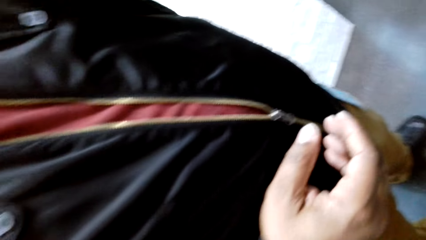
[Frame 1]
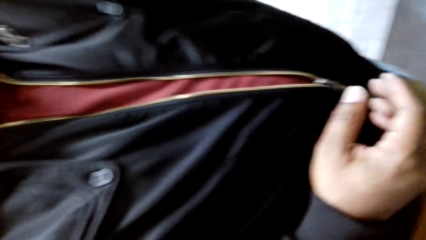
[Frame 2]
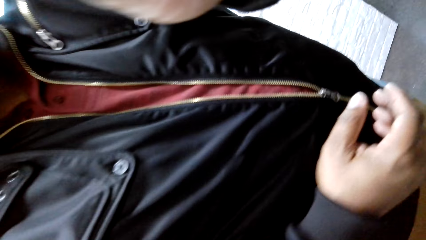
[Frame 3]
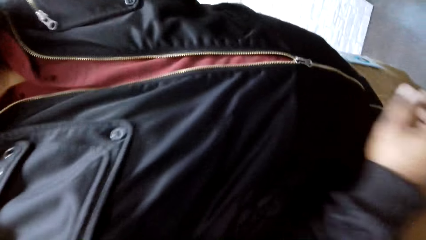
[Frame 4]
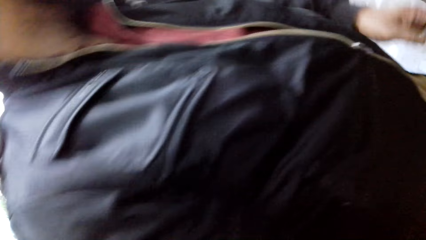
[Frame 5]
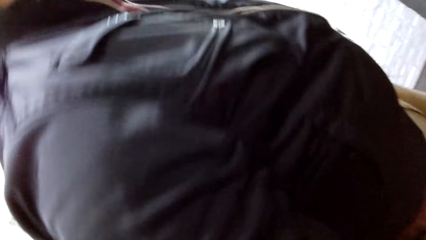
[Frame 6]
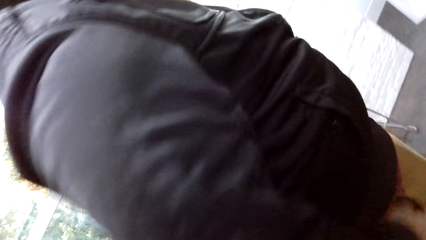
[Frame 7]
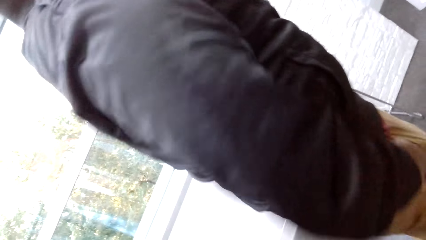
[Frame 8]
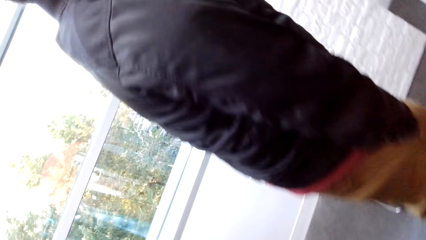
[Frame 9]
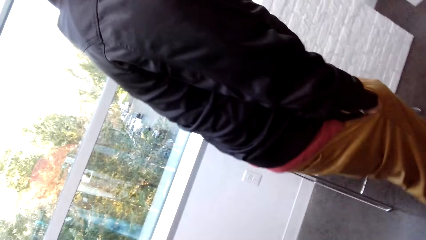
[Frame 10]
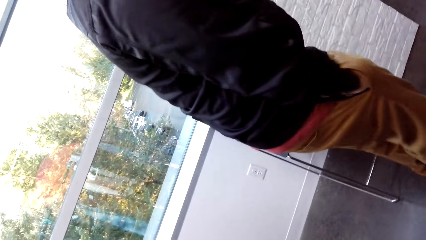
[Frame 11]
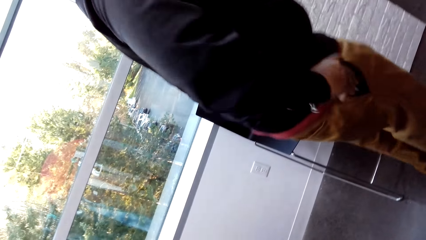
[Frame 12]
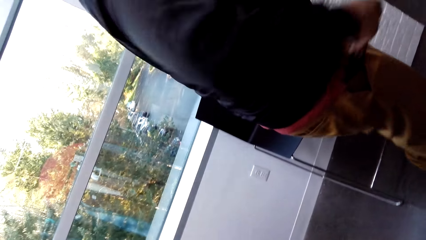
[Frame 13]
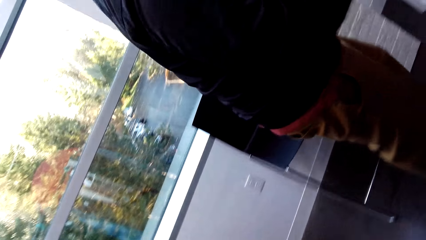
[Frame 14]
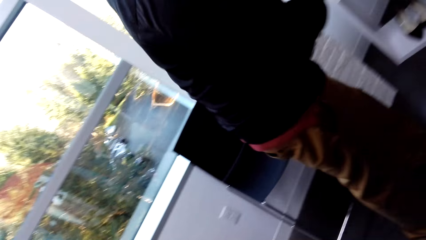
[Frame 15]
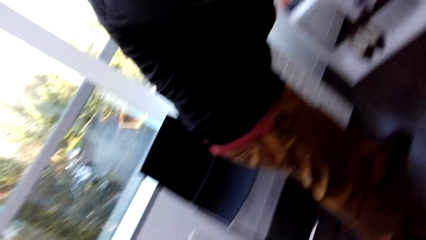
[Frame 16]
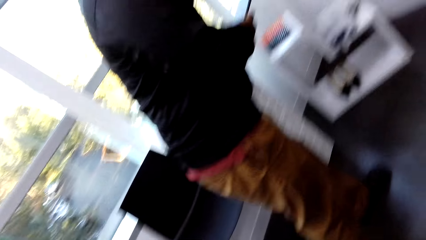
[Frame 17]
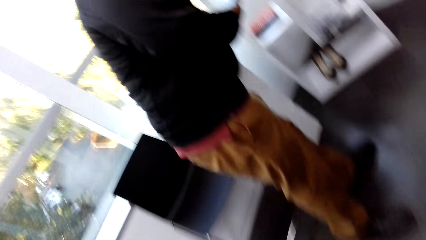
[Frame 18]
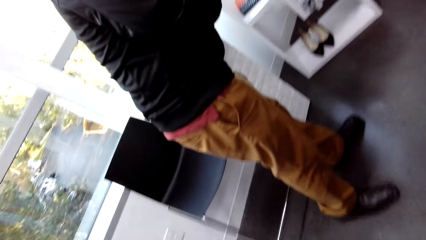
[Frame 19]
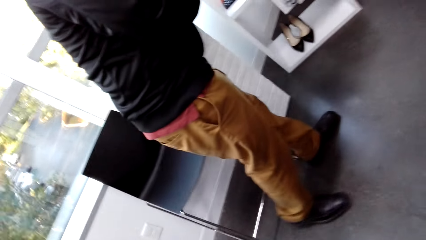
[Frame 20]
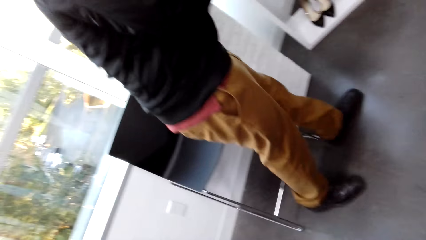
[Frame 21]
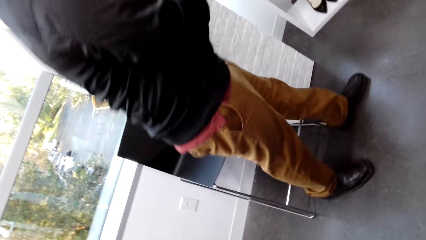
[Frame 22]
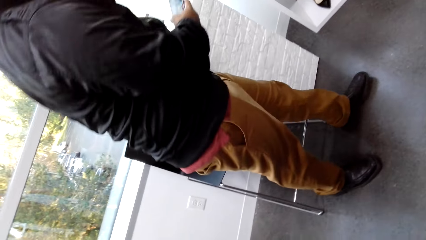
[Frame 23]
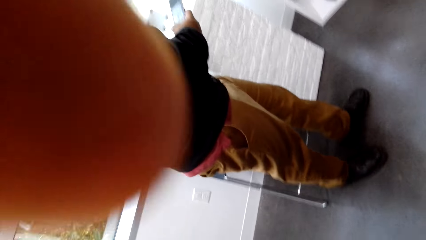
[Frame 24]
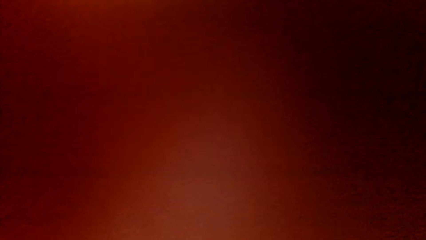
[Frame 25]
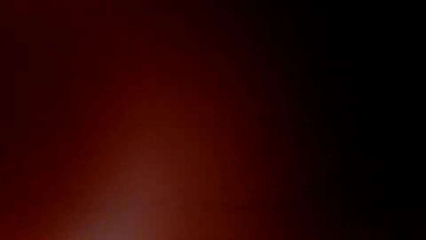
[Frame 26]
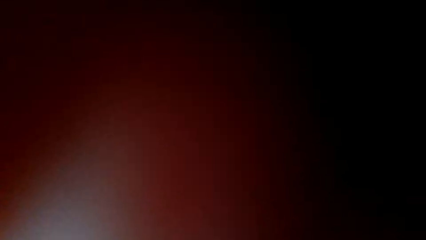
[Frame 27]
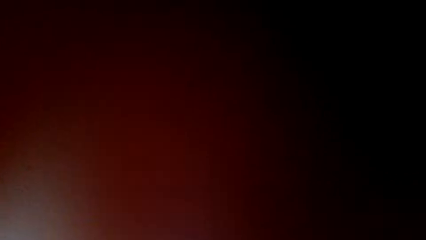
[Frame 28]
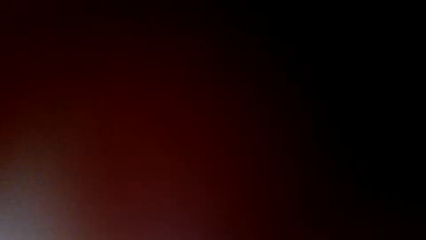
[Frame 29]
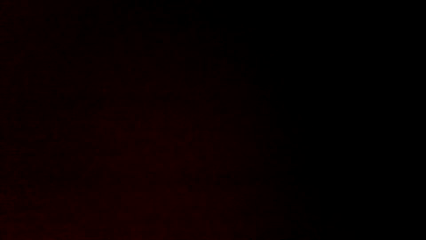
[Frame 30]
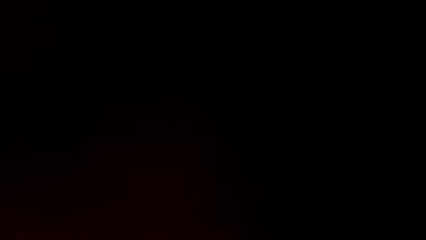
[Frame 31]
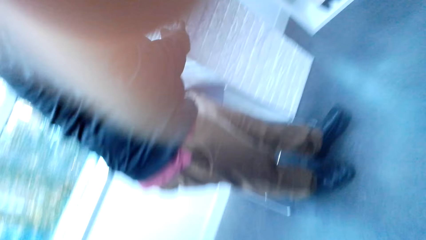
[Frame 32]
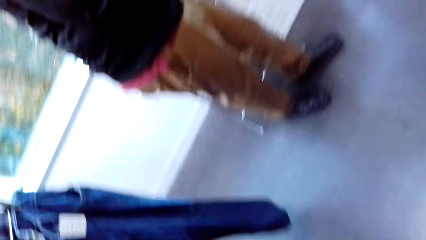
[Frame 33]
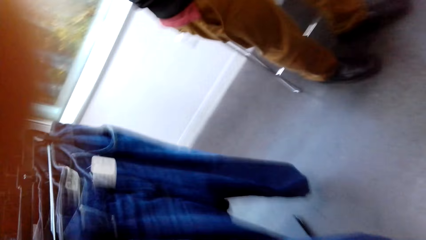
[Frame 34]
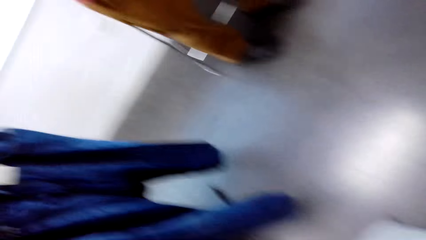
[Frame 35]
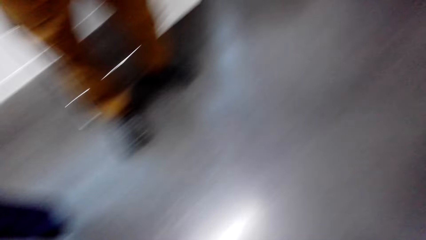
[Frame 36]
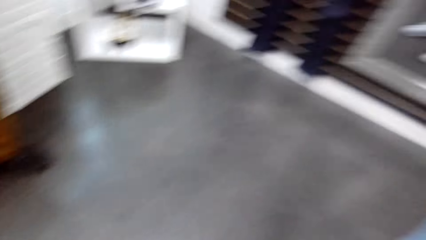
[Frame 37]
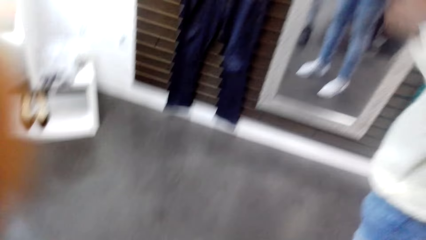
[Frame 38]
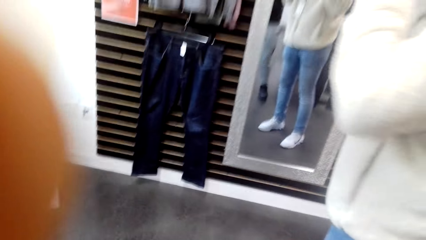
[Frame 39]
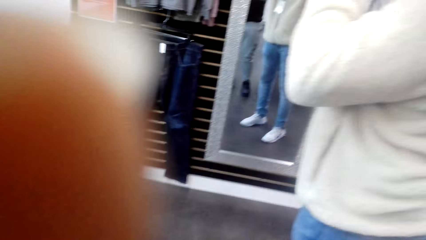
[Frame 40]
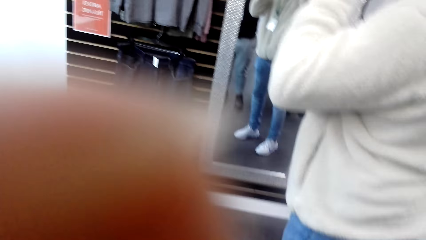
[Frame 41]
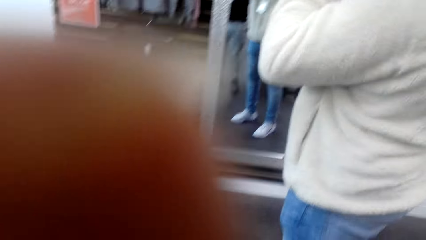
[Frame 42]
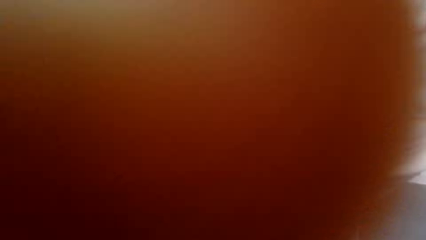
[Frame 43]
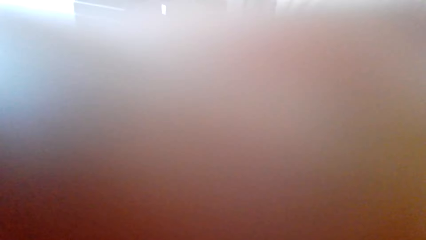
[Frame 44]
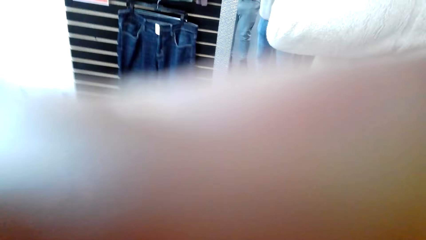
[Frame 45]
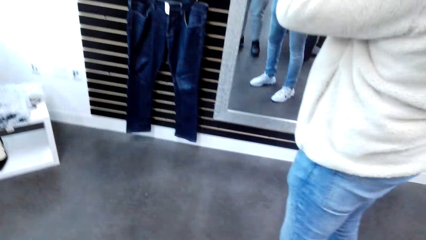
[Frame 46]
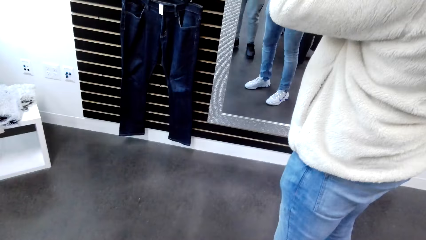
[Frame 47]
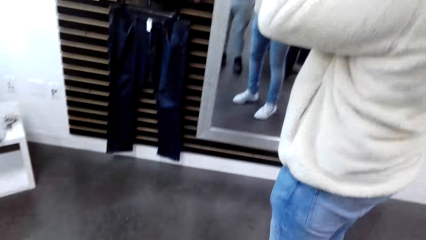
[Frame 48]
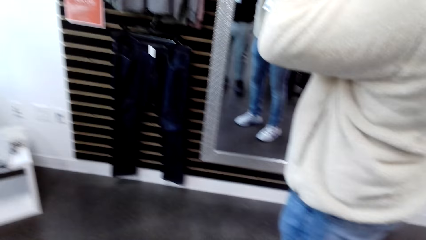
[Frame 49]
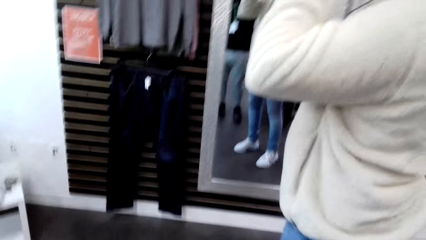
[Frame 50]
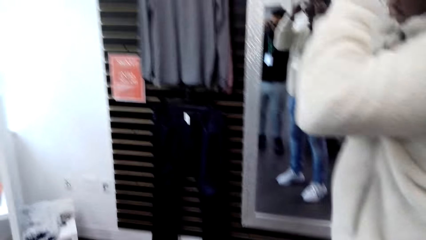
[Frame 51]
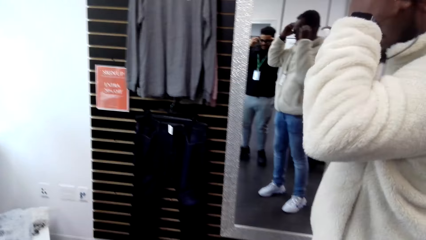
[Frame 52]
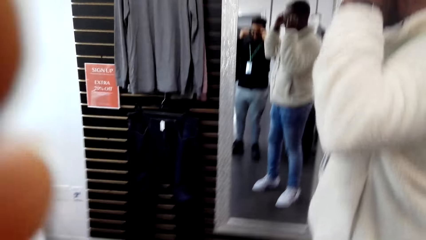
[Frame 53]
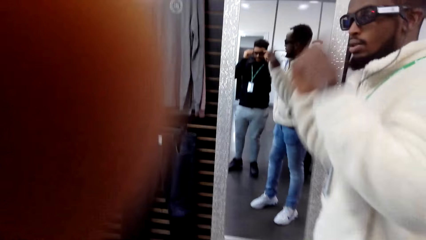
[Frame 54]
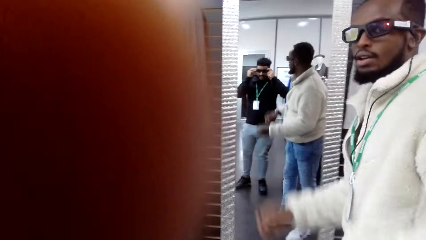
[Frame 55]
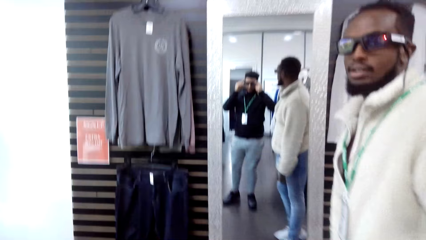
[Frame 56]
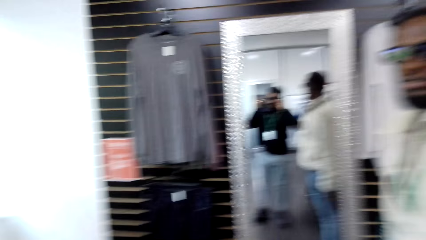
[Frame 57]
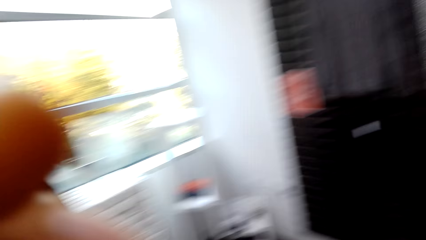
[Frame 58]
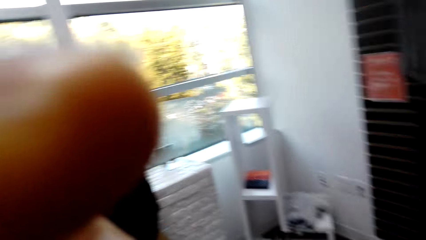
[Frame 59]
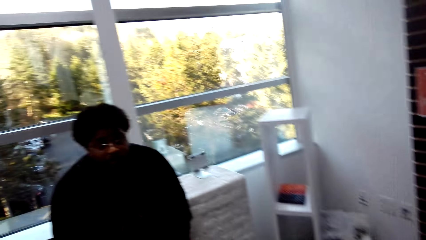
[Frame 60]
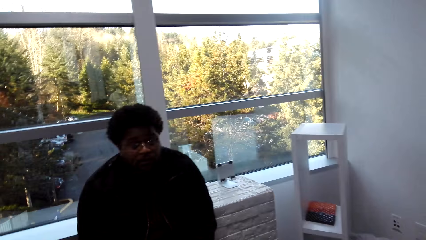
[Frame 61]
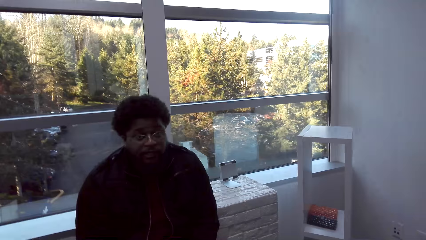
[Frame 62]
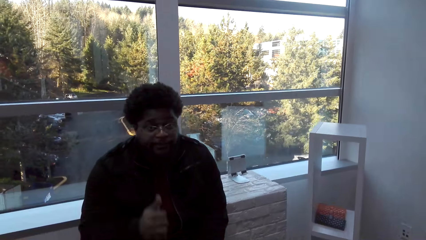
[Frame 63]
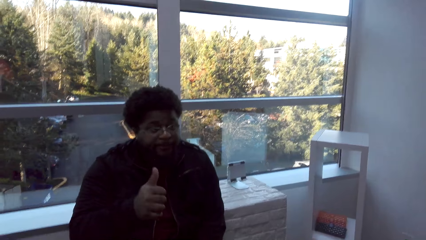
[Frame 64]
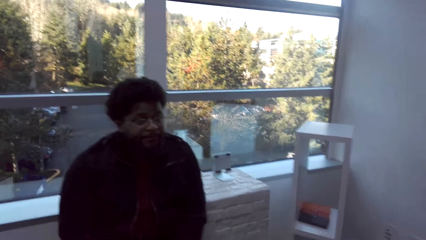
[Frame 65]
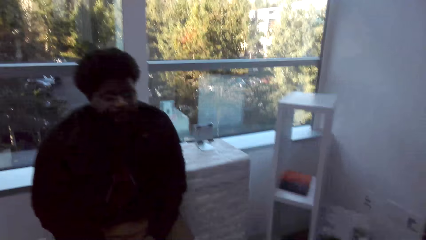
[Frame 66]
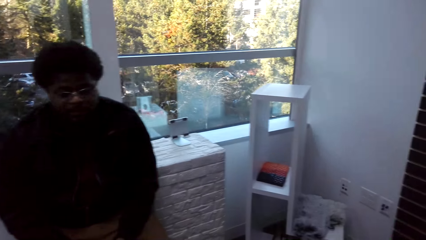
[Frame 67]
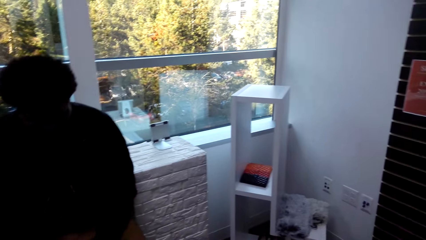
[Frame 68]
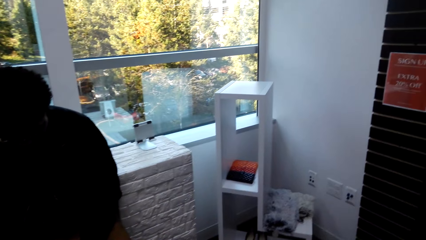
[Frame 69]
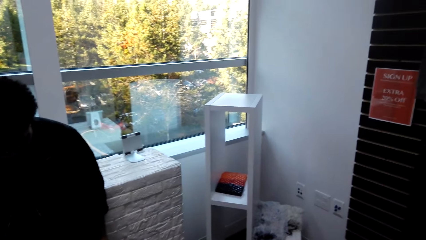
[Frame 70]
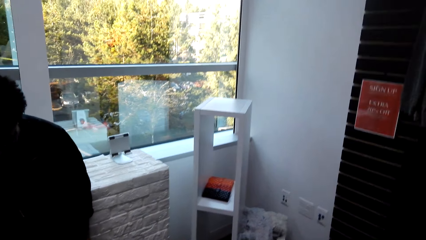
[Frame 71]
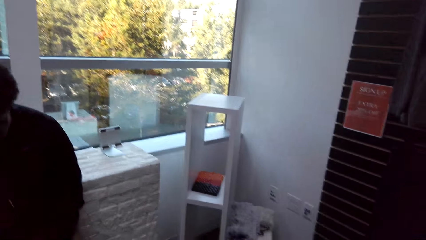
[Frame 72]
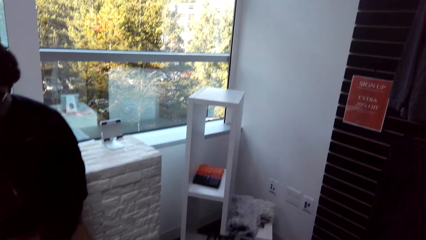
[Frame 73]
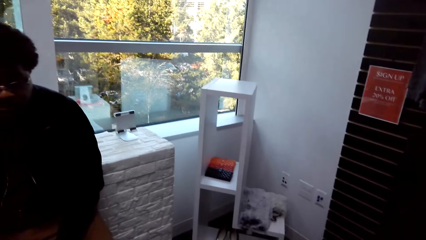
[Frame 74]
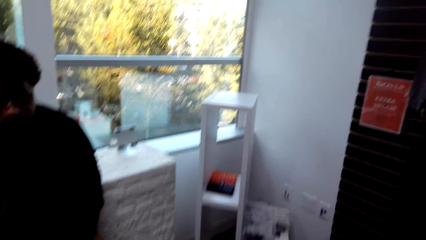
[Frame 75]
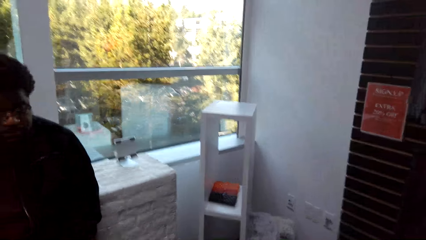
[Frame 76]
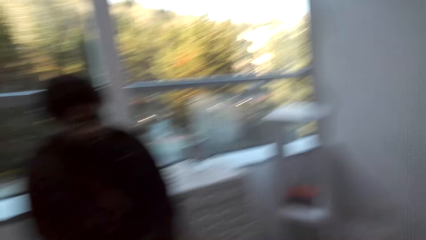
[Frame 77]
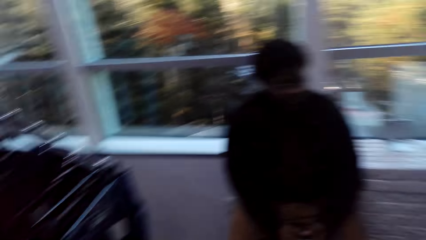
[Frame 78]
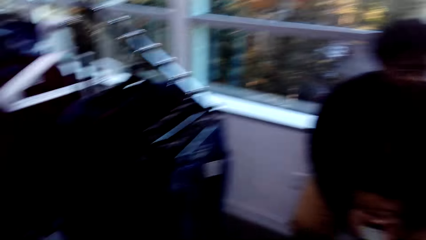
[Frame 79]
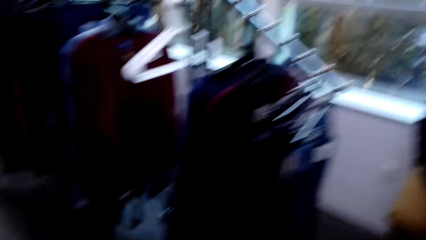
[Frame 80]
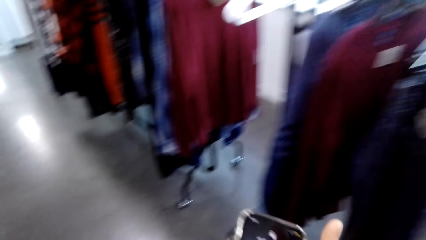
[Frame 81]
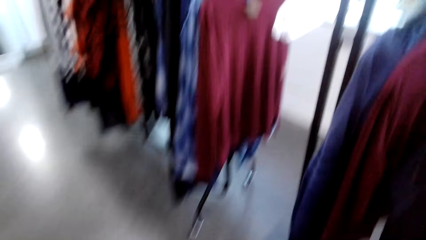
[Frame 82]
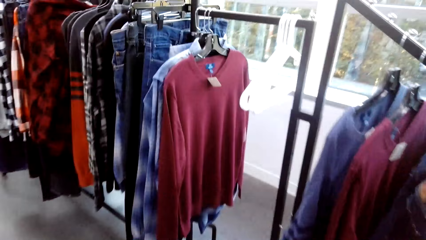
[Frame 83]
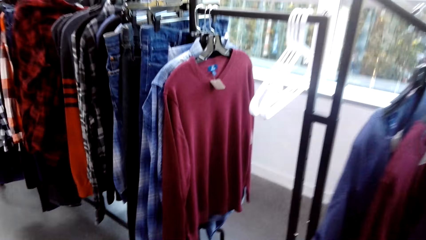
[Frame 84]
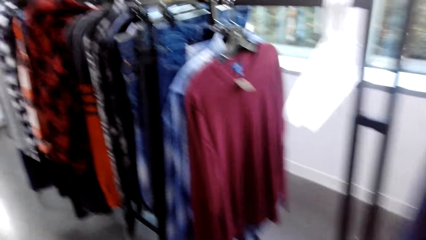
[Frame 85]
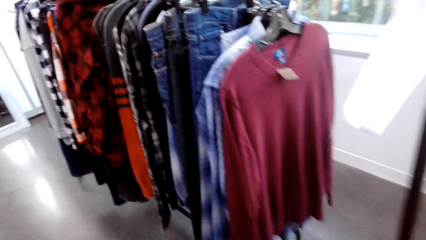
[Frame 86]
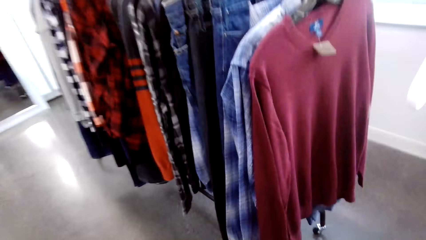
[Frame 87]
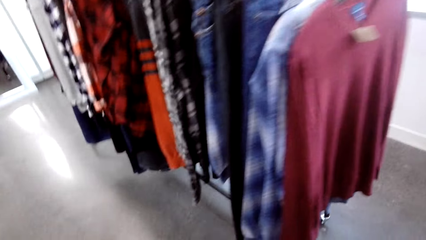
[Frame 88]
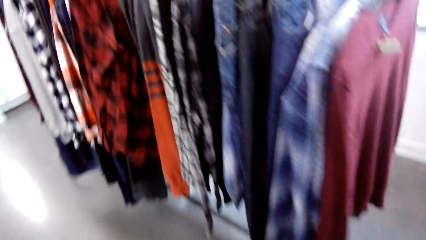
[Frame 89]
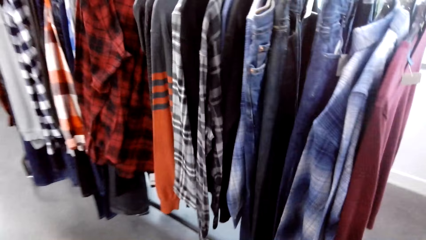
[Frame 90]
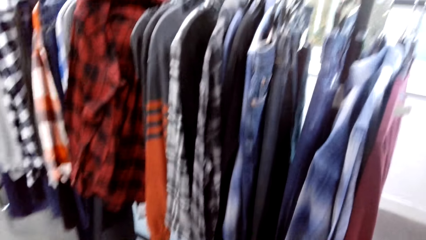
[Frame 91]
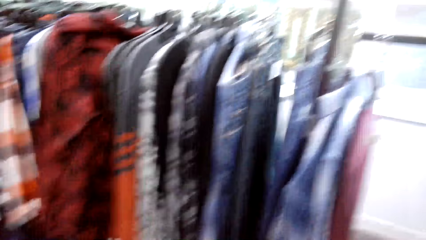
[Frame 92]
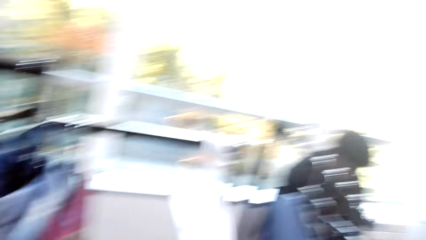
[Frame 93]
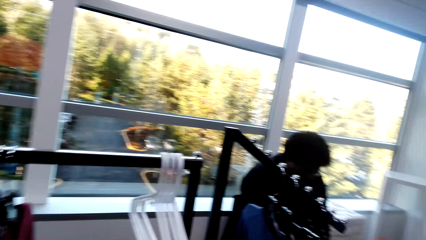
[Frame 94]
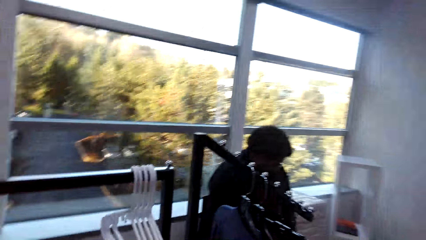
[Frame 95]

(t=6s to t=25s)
A man does something. The man walks around. The man removes the phone from his pocket. The man moves around. The man holds the phone. The camera wearer adjusts the camera. The man operates the phone. The camera wearer walks around. Another person looks at himself in the mirror. The camera wearer adjusts the camera. The other person fits glasses with both hands. A third person fits glasses with both hands. The camera wearer adjusts the camera. They talk with another man. The third person raises the thumb finger. The other man talks with the camera wearer. The camera wearer looks around. They move around the room.
